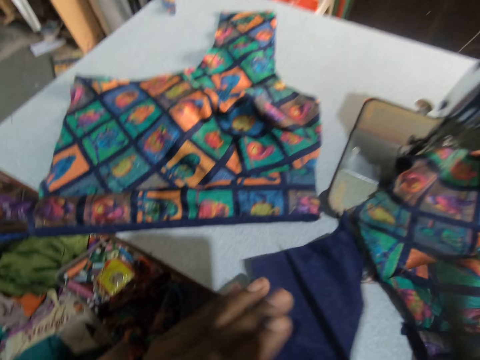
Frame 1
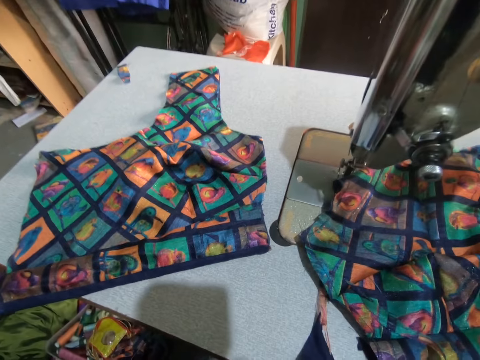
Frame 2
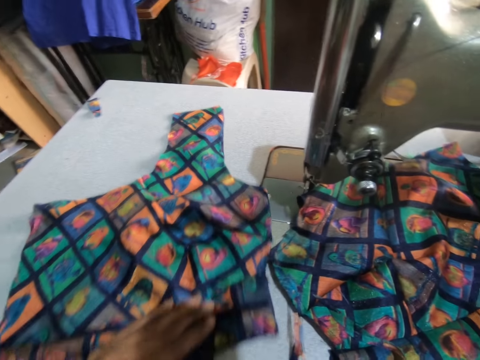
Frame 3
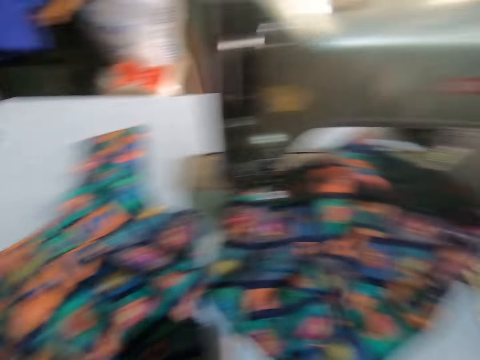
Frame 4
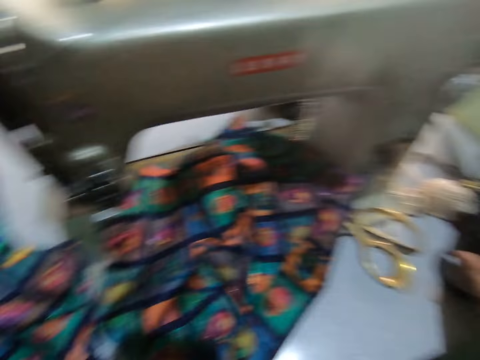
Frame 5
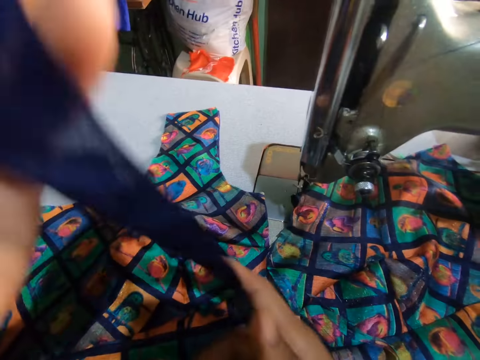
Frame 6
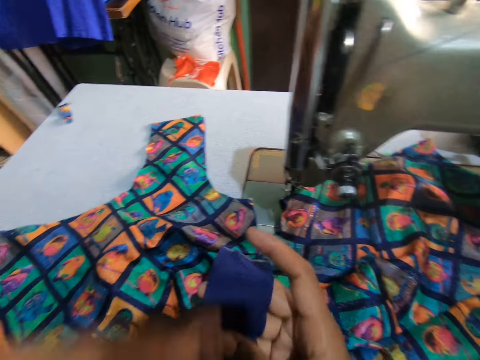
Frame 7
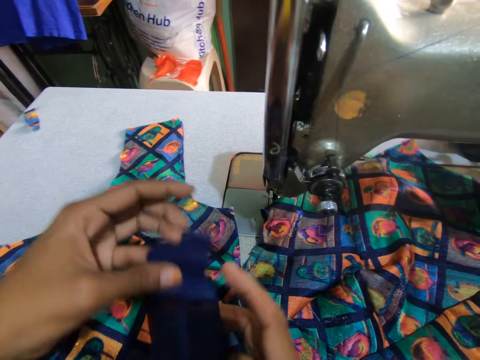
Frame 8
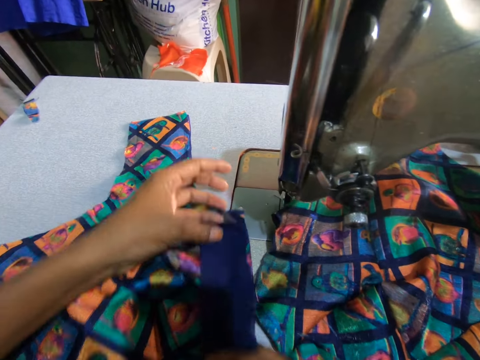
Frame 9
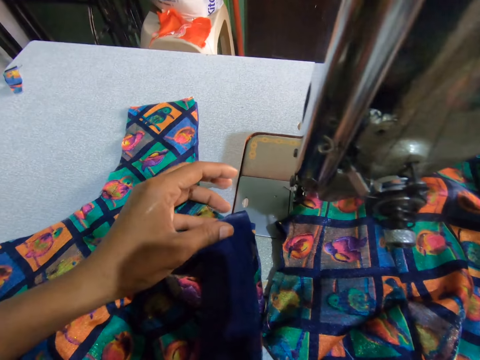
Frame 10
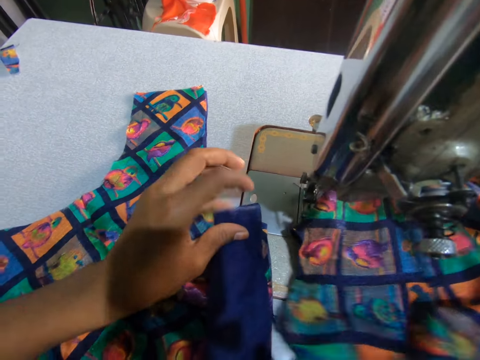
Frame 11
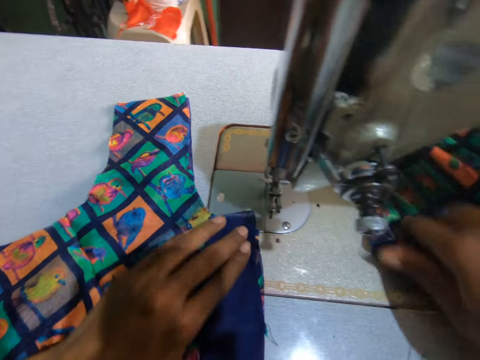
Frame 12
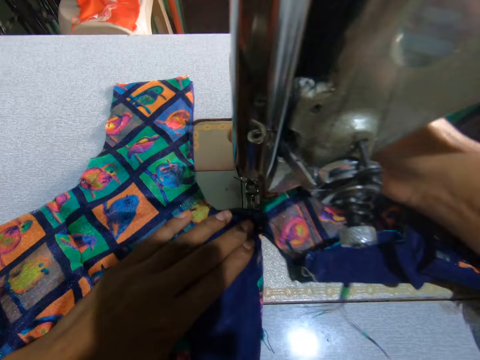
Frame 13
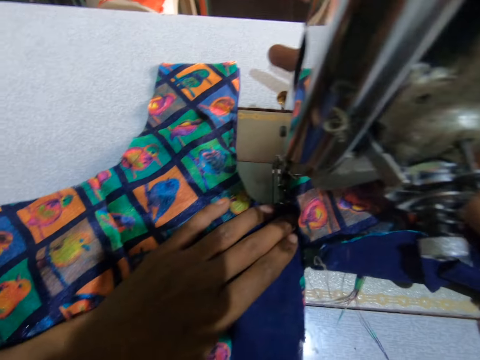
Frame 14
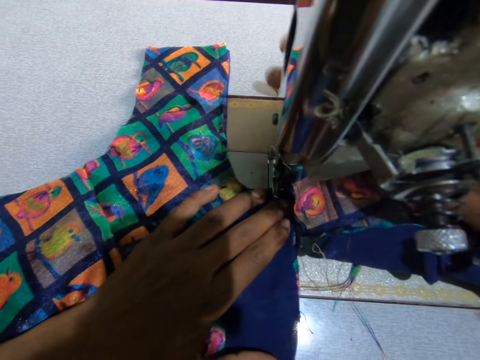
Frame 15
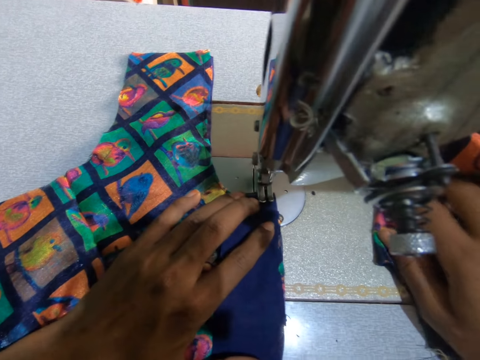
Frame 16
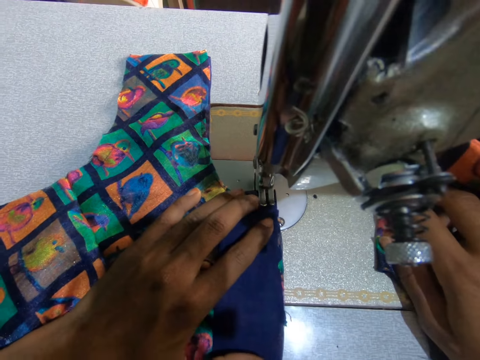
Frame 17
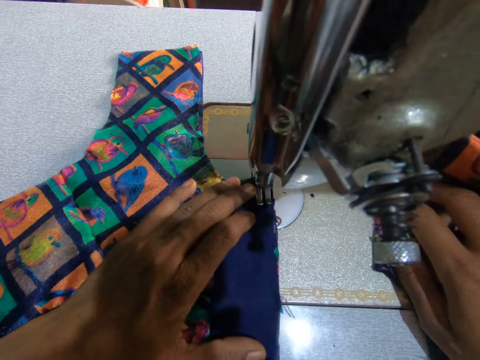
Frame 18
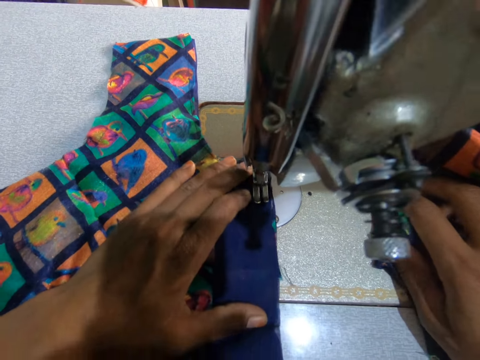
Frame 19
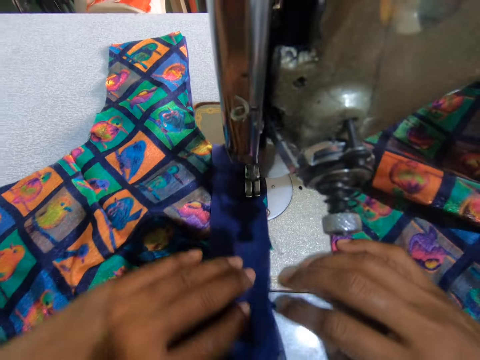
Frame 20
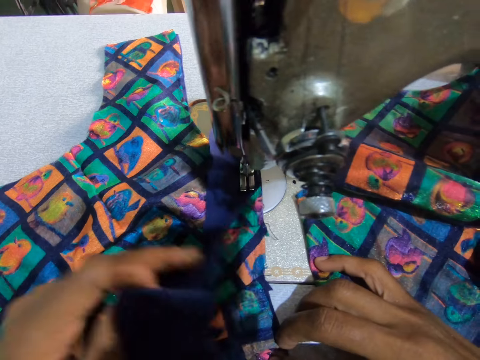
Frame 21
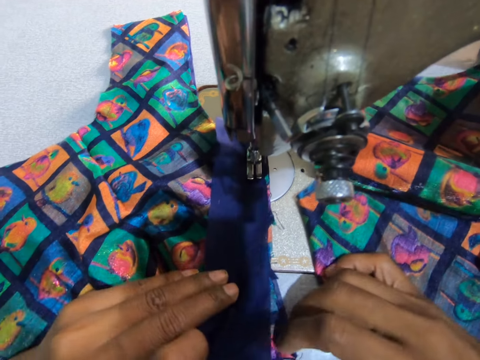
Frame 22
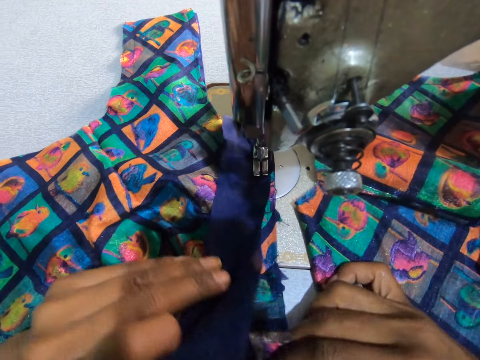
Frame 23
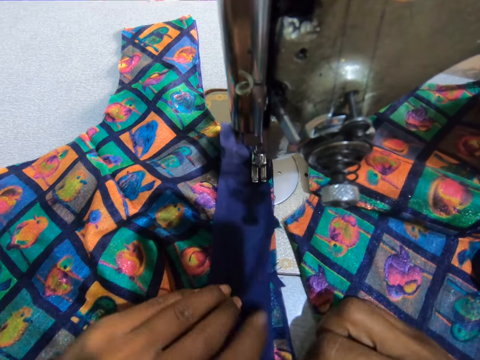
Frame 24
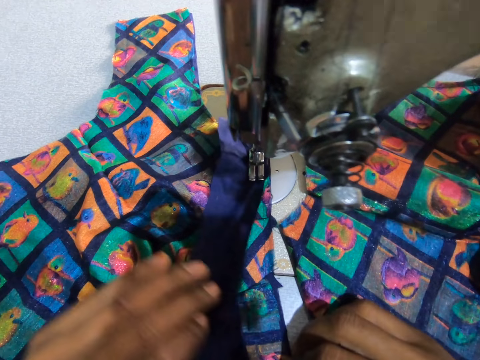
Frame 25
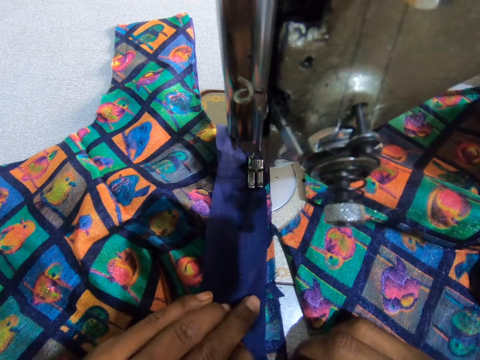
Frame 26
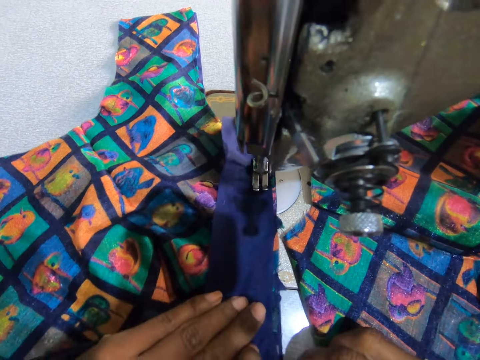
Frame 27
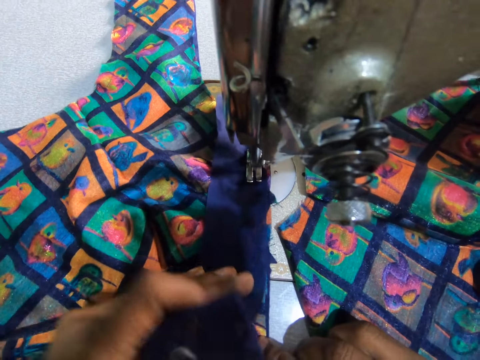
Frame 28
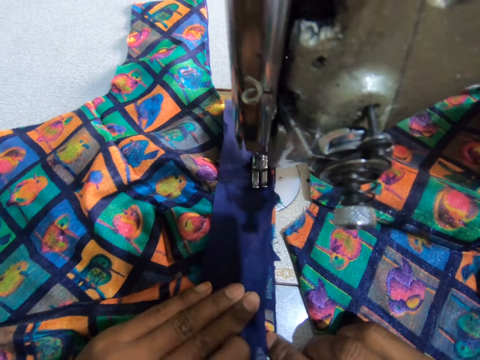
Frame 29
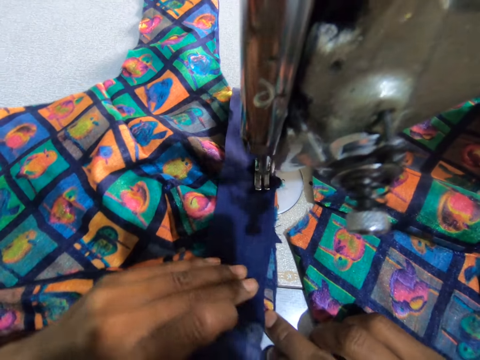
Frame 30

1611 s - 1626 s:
The camera wearer puts aside the scissors. They hold the fabric. They add the lining to the cloth. They move the fabric to the needle. They sew the lining with the cloth. They position the needle to the fabric. They move the fabric on the table.

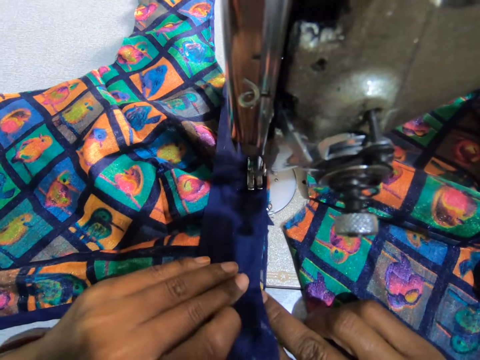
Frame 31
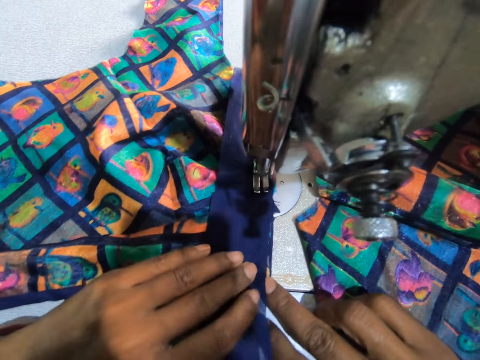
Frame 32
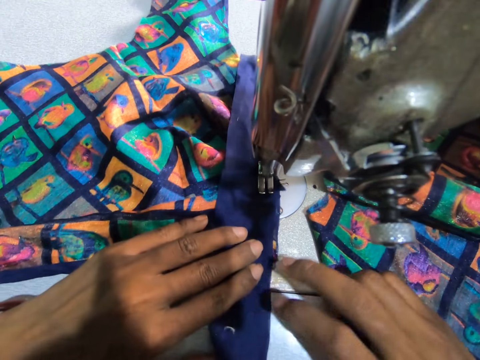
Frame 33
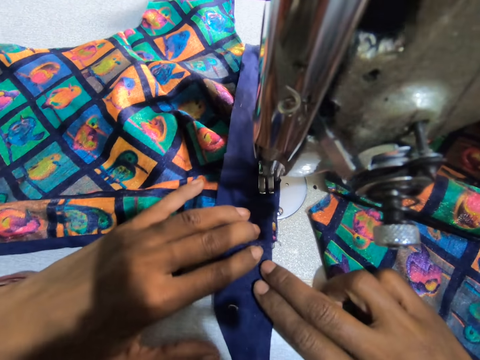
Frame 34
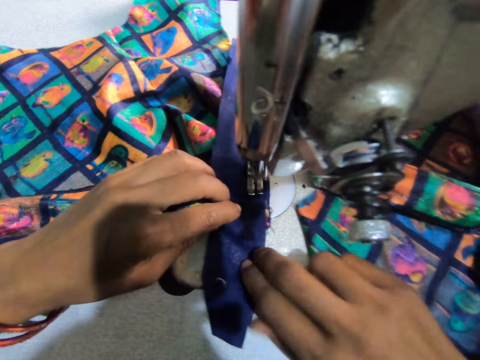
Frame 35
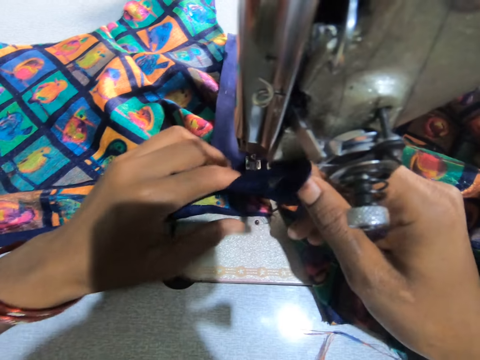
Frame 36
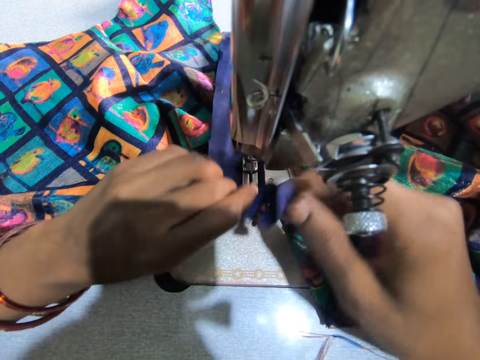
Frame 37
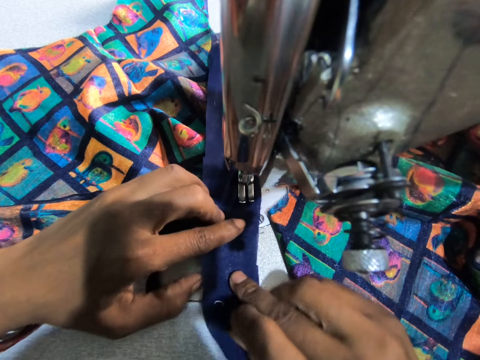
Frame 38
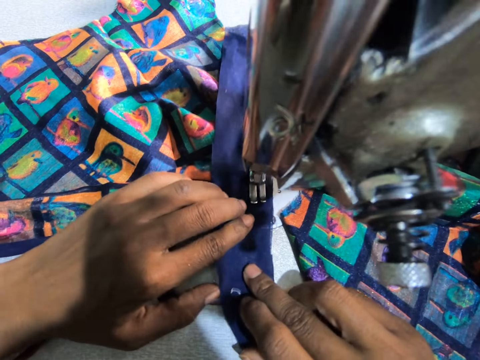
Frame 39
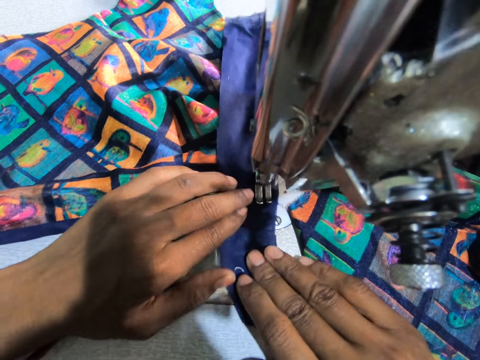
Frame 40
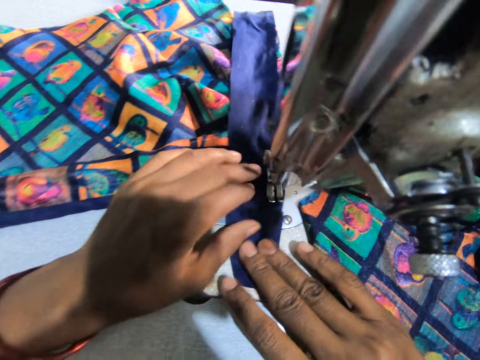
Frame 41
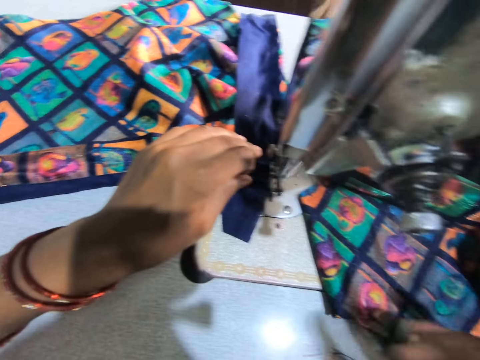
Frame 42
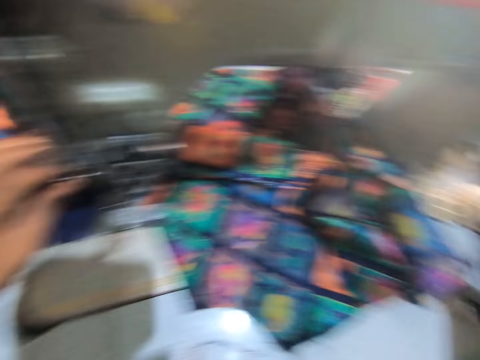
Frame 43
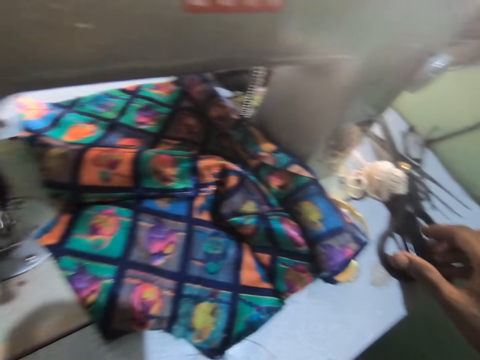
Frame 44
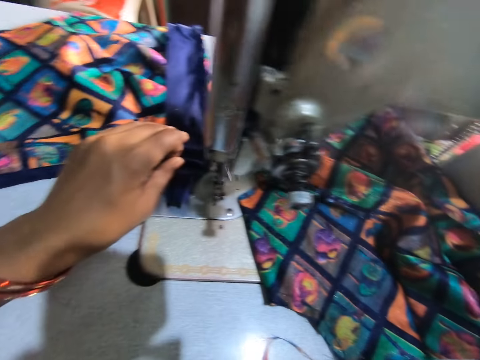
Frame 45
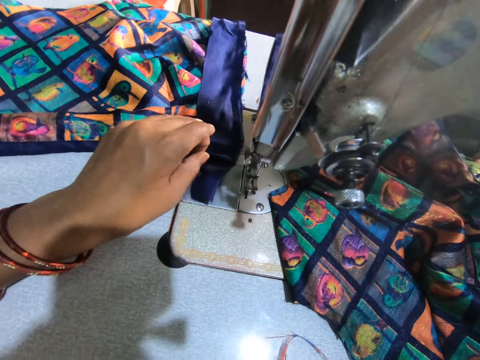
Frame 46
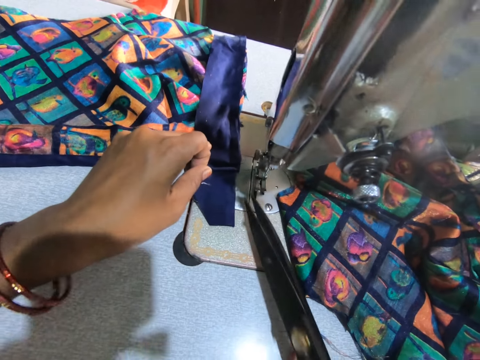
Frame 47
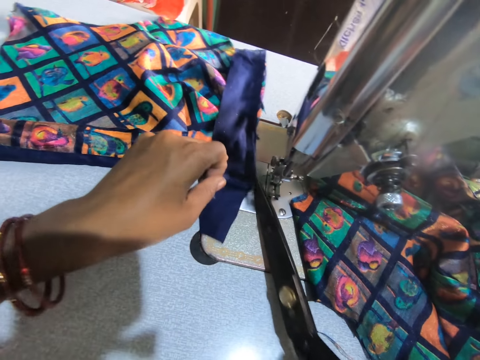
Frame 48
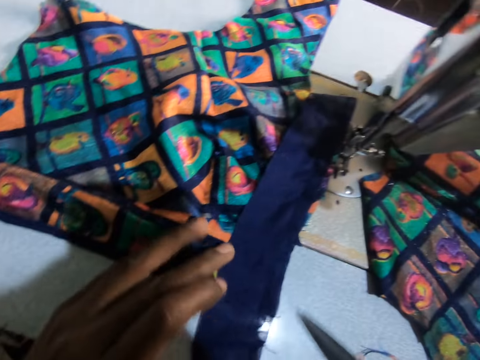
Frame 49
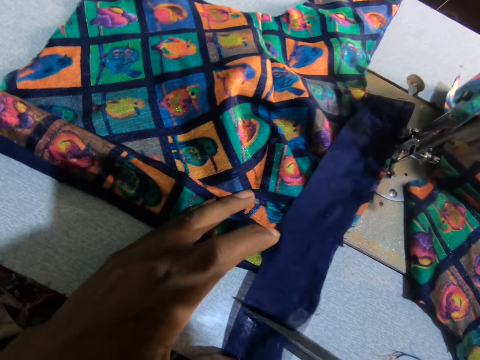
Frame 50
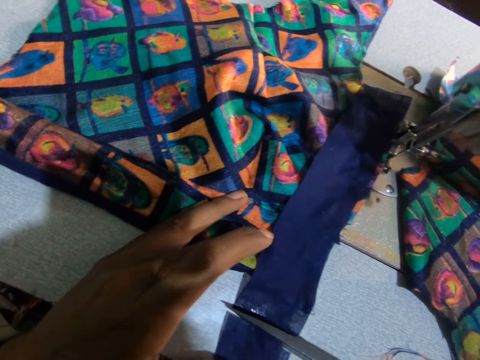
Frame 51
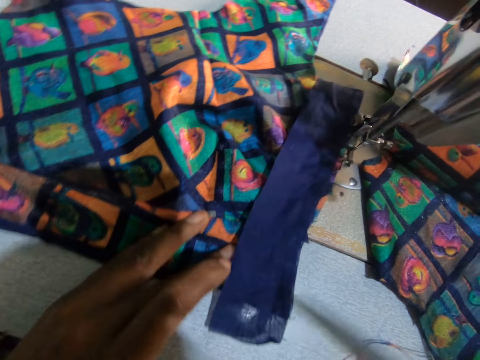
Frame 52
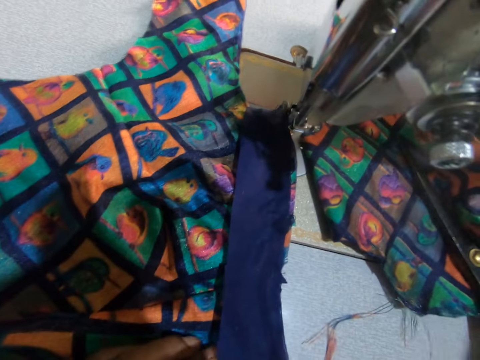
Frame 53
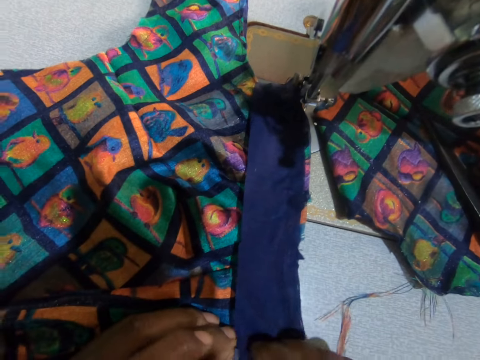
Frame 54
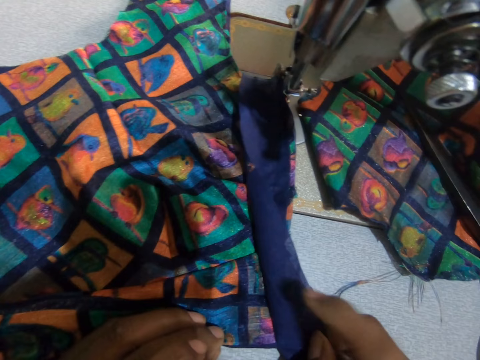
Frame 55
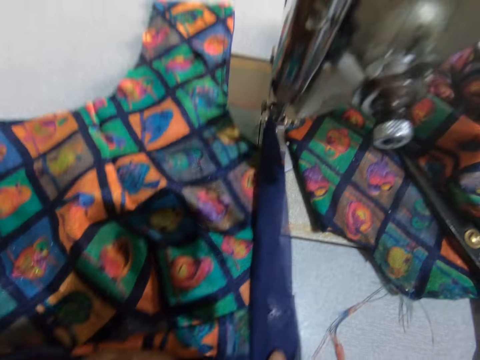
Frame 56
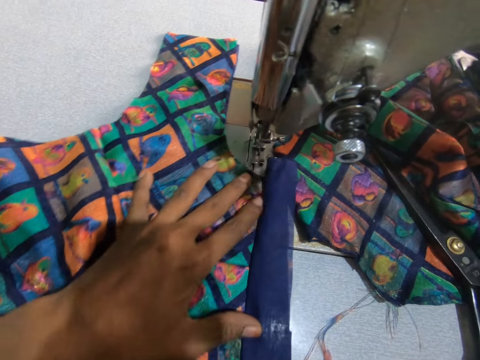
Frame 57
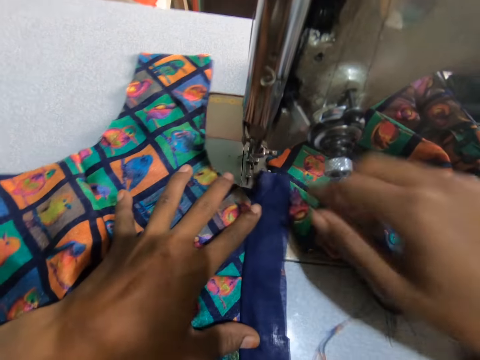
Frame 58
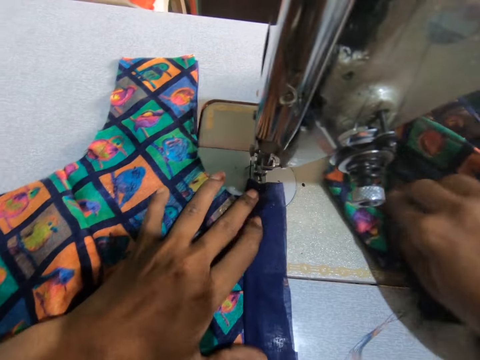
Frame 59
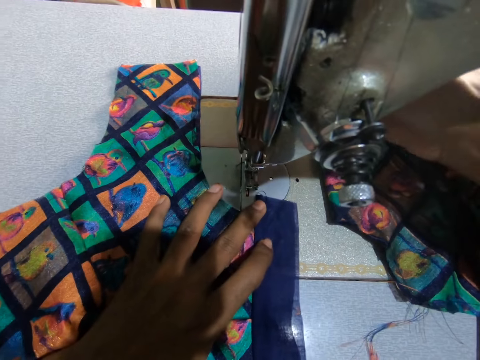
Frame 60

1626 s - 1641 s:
The camera wearer sews the fabric. They lift the fabric. They pick up the scissors. They cut the thread. They trim the fabric with the scissors. They place the fabric on the sewing machine and drop the scissors on the sewing machine. They fold the fabric. They move the left hand in the fabric. They move the fabric. They move the fabric towards the sewing machine needle.
